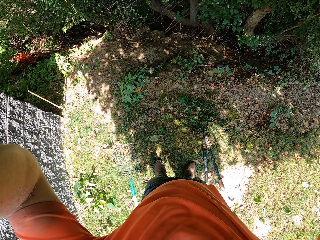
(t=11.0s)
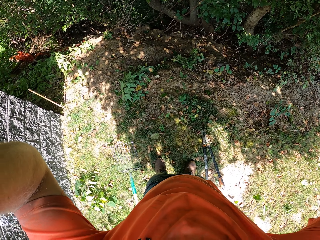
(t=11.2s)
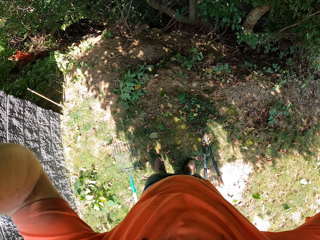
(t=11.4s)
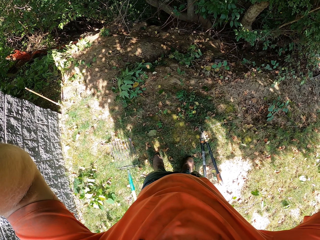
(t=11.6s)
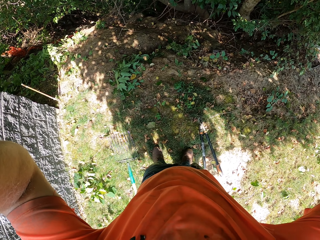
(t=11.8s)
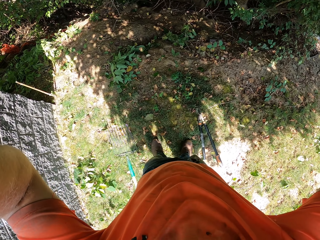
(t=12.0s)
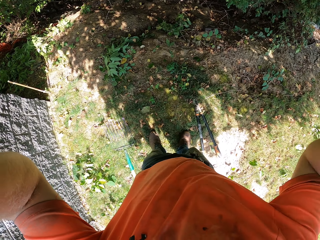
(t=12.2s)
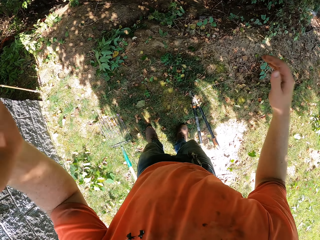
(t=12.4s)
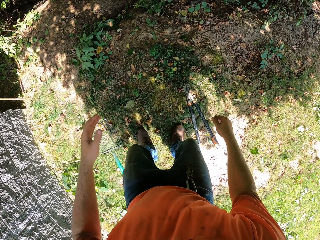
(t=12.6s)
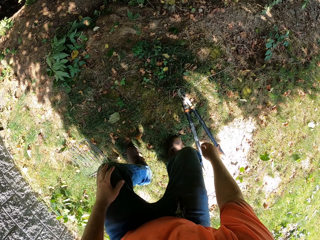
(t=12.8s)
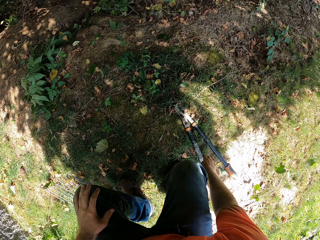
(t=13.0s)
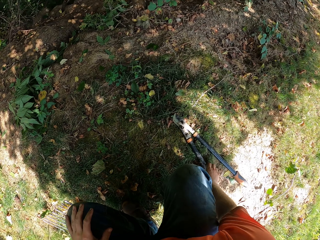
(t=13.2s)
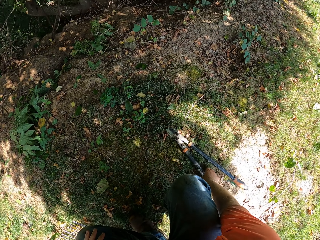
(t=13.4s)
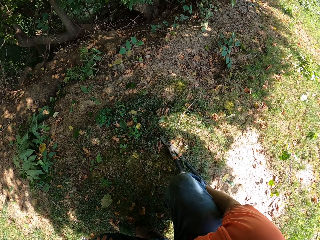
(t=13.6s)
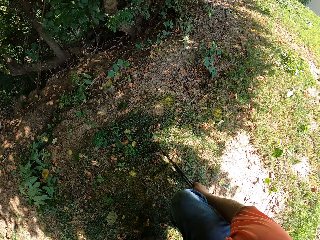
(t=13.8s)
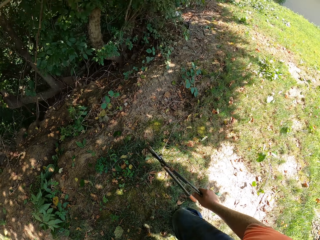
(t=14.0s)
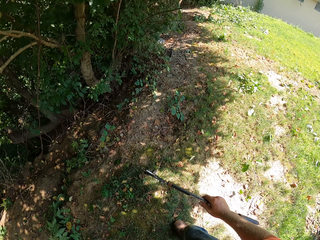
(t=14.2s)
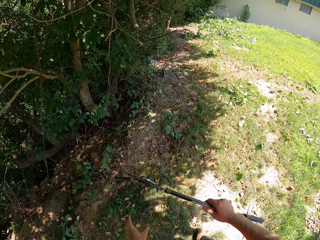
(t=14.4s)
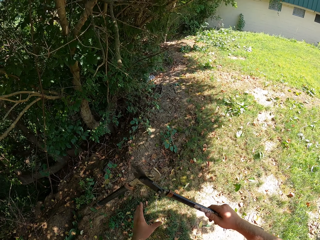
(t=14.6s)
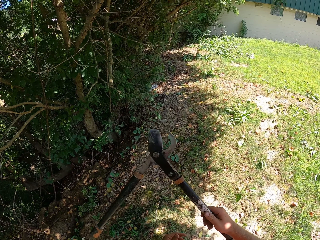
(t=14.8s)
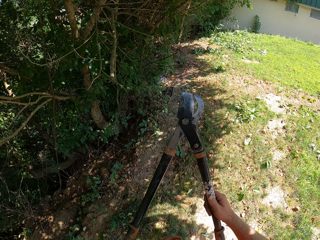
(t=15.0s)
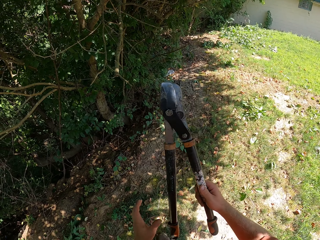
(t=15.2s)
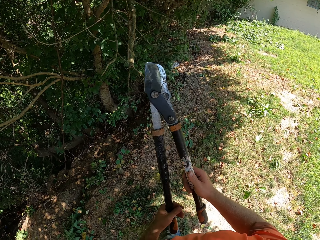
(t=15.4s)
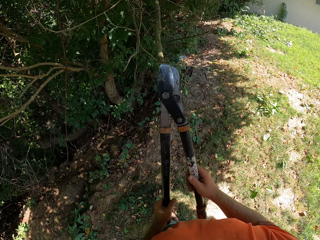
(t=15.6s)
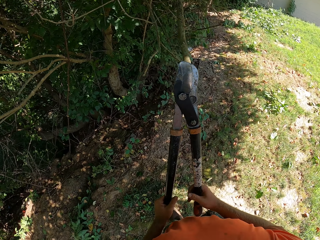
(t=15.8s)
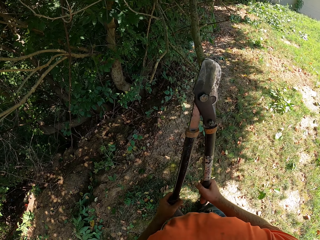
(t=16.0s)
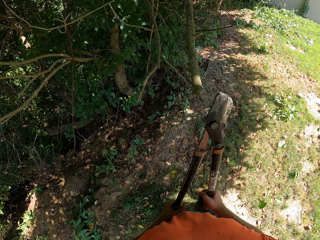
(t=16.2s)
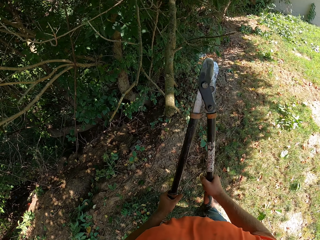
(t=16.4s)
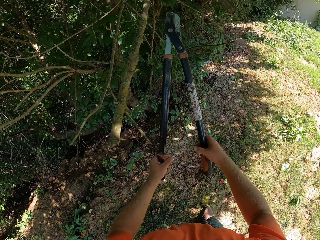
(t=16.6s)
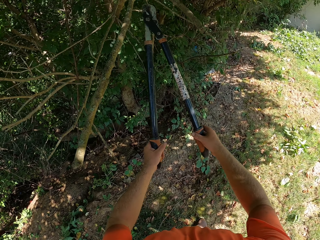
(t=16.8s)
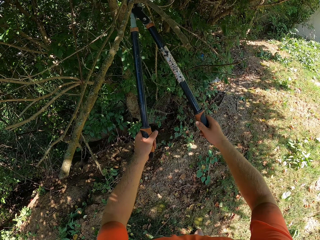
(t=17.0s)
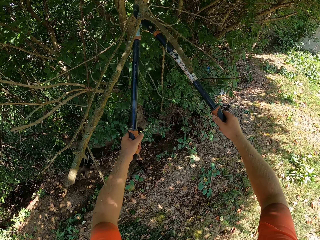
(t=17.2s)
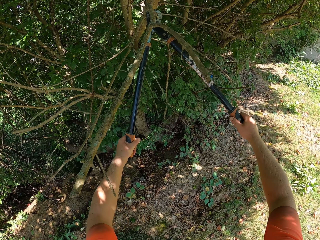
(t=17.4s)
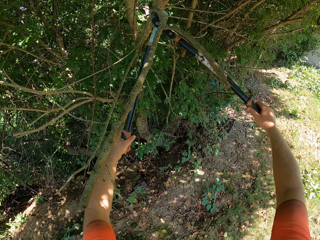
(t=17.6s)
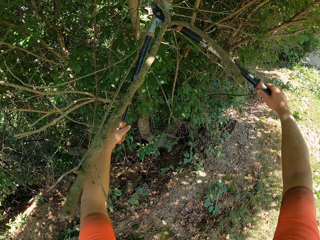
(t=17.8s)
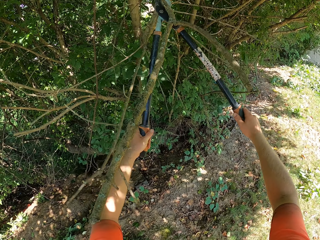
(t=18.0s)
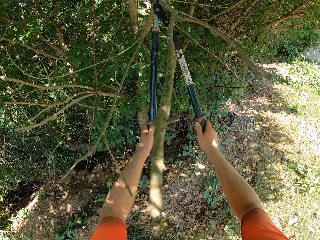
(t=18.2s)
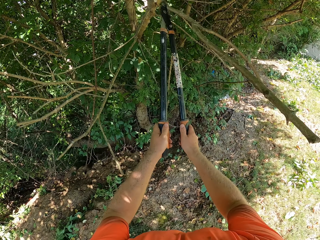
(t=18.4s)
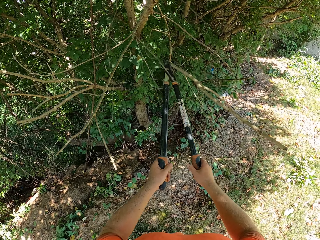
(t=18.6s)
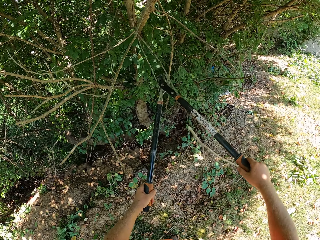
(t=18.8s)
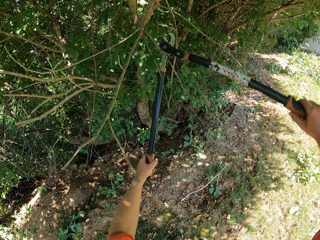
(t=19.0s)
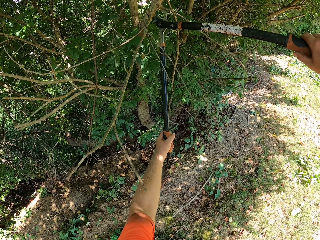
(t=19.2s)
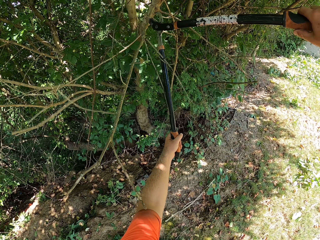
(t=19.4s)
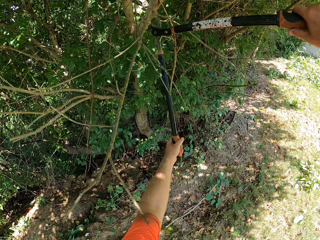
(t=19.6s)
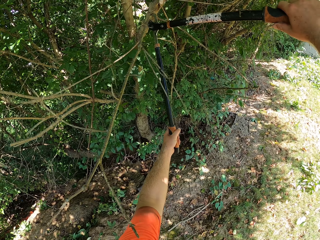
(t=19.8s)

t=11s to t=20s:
The camera wearer picks up an anvil lopper from the ground with his right hand. He holds the anvil lopper with his hands. He cuts twigs from a tree with the anvil lopper in his hands.

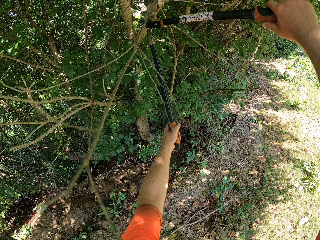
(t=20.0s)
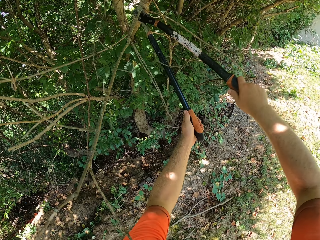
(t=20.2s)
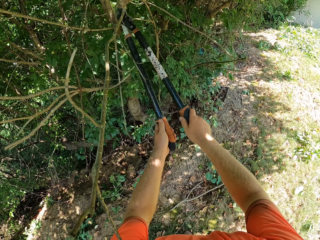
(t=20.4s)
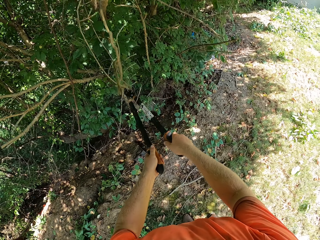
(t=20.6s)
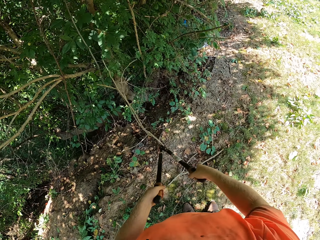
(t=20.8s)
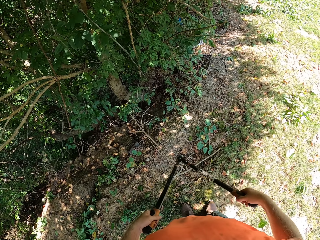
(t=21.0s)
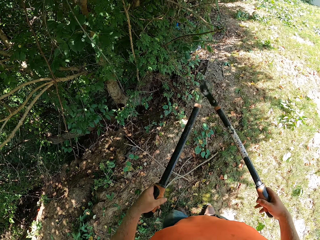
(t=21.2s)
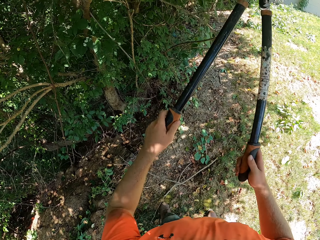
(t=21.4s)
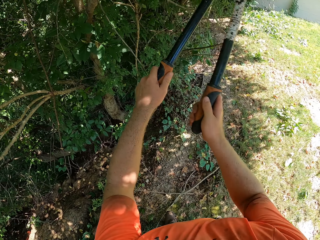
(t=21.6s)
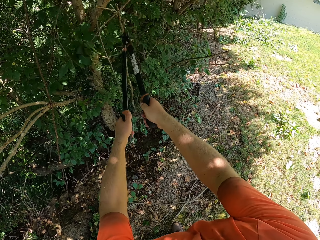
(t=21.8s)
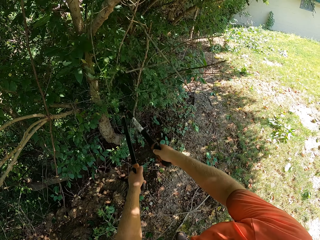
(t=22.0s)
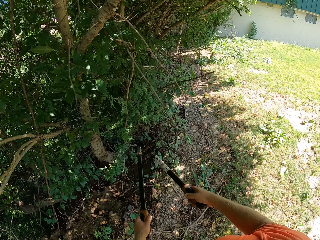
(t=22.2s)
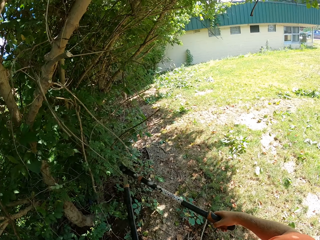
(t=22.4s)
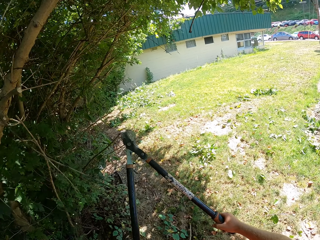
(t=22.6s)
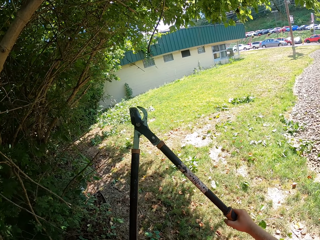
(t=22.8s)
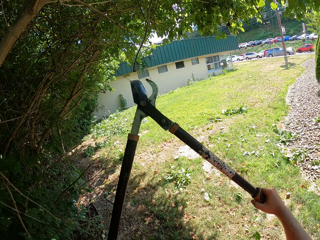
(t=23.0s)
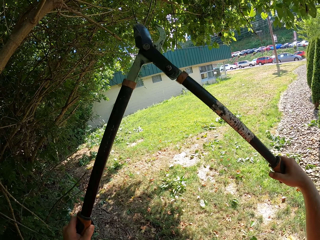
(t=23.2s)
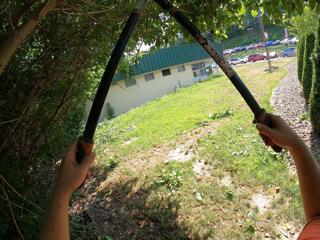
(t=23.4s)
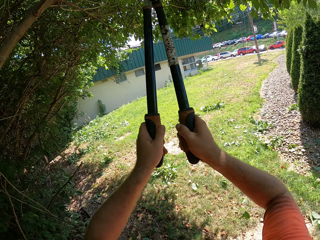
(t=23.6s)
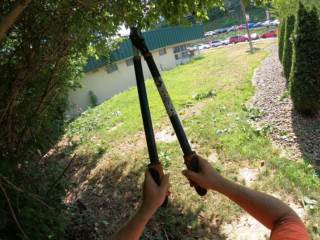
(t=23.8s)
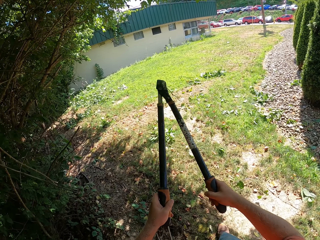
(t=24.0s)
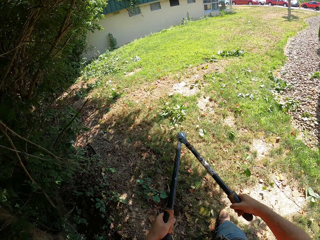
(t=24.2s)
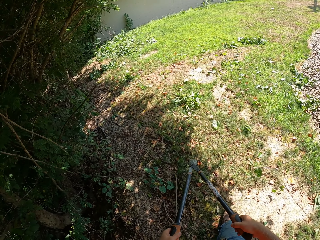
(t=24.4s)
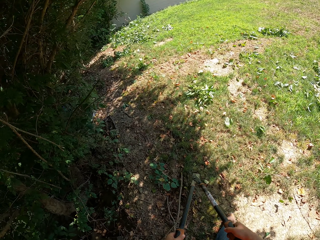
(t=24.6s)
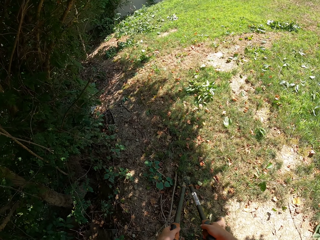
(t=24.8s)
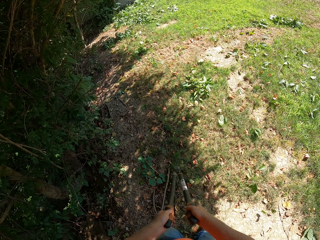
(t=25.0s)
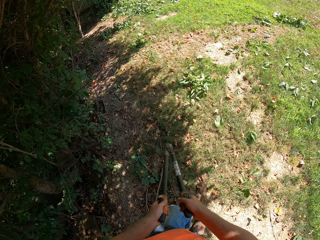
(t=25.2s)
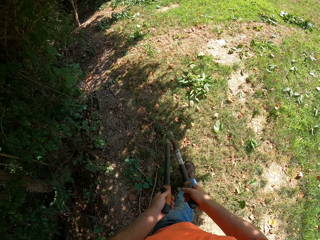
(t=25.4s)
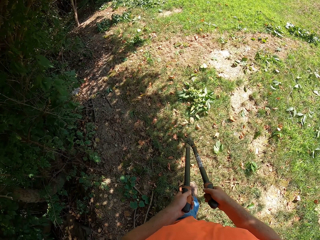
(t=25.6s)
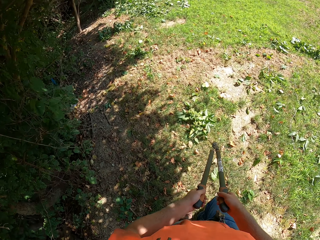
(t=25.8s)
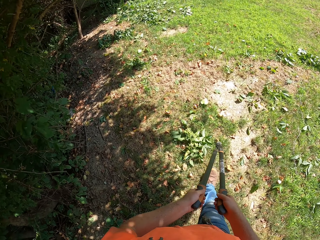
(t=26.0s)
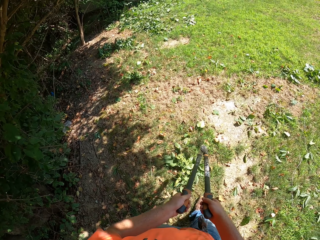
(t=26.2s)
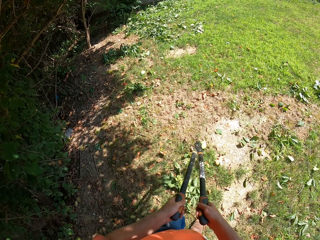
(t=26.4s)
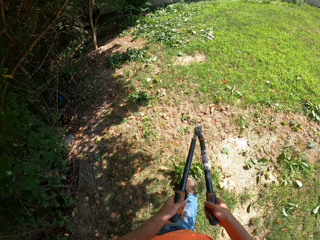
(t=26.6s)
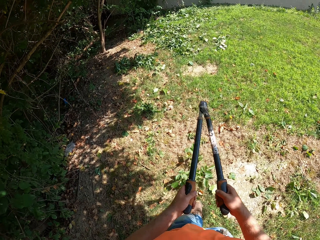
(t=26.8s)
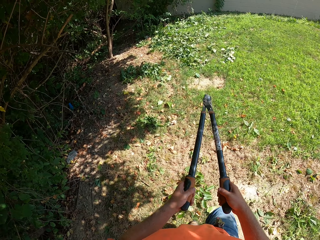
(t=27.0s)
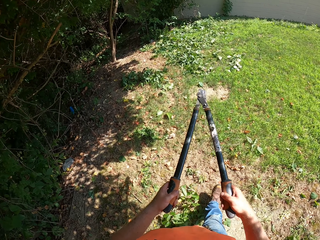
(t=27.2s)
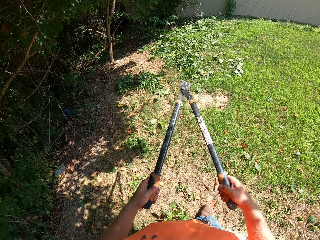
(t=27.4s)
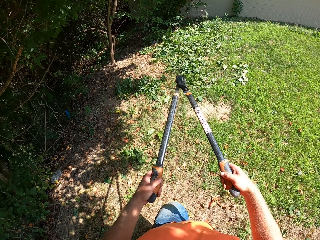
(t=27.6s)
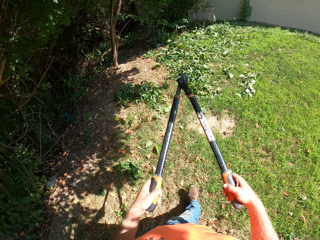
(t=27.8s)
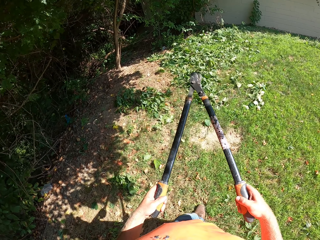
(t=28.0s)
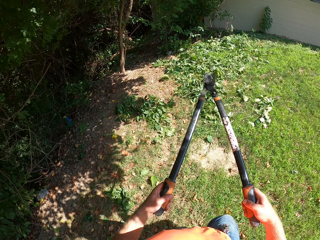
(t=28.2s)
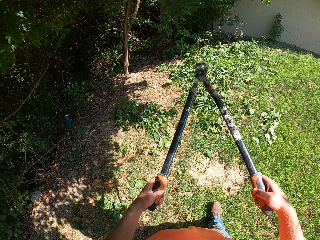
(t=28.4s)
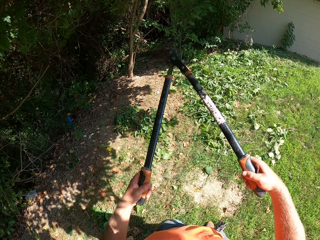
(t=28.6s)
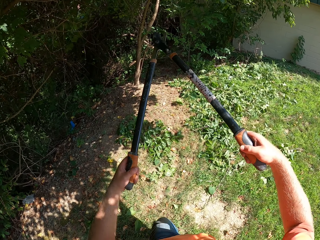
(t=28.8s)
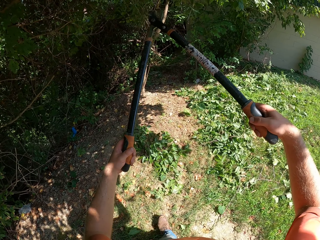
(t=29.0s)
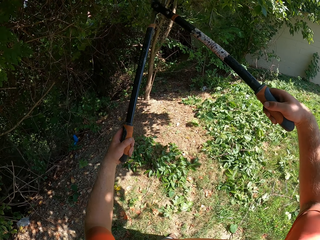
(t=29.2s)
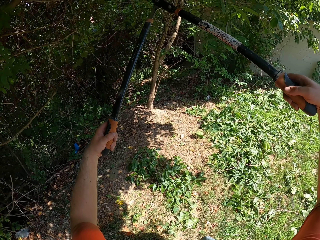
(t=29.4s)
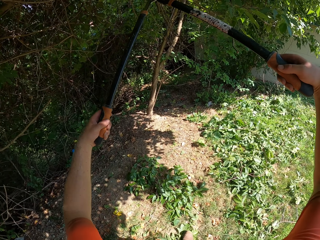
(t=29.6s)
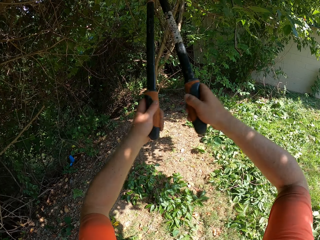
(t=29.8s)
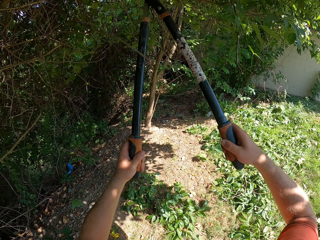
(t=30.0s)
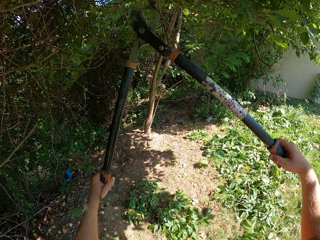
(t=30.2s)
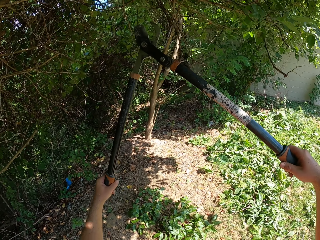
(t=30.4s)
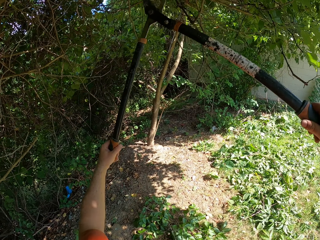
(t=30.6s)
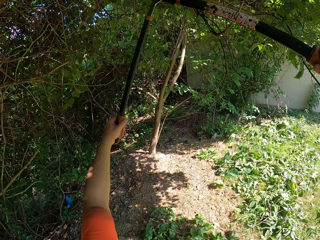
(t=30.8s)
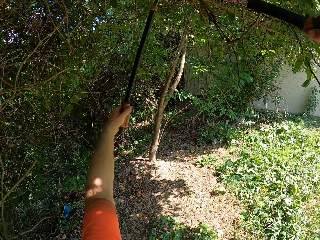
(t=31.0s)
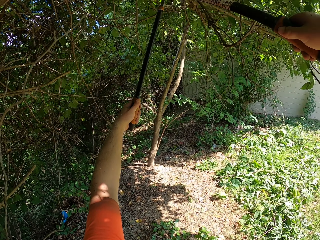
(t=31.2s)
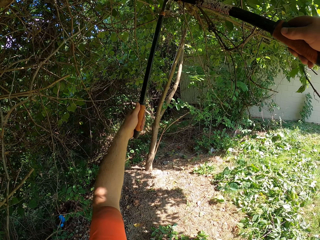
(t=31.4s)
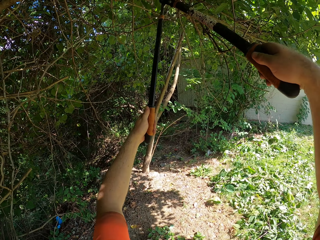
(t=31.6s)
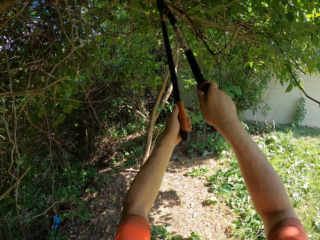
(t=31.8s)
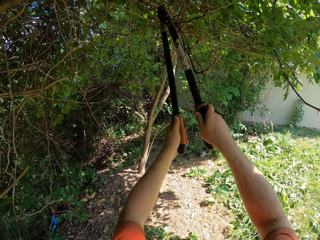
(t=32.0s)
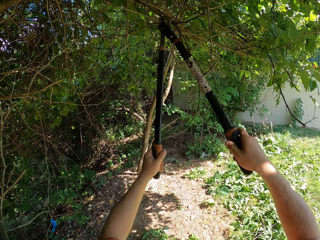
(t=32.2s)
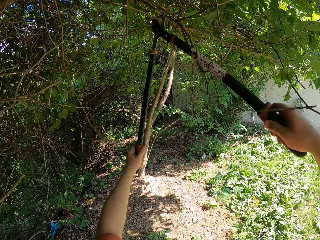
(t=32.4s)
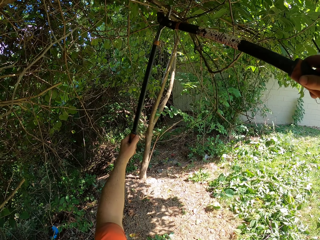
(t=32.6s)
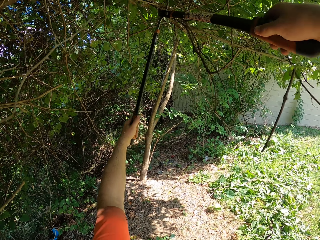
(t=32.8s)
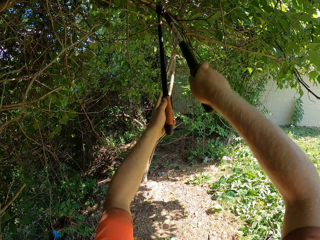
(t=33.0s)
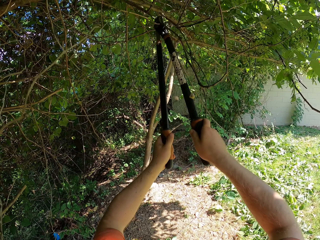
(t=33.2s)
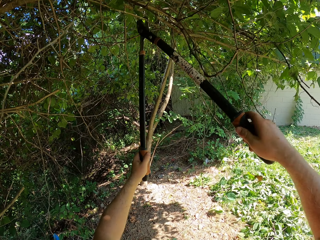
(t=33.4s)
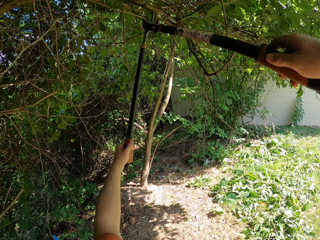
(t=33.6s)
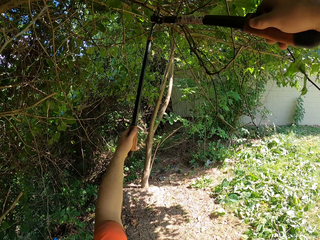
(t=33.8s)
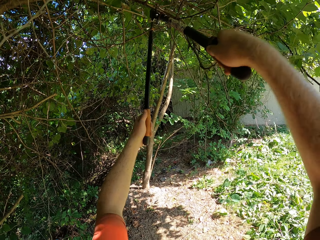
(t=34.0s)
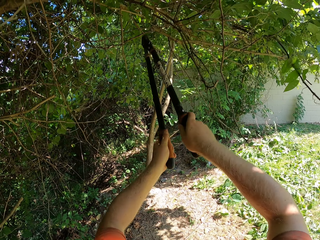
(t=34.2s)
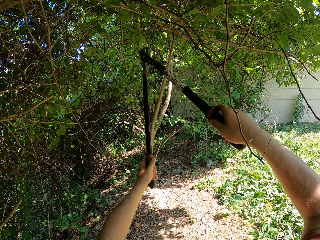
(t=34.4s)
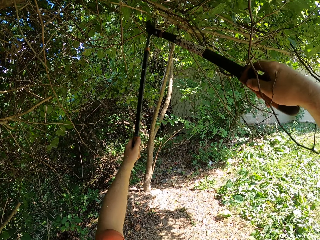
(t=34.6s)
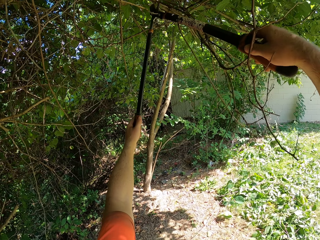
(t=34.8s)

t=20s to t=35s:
The camera wearer hits the tree with the anvil lopper in his hands. He cuts a twig from the tree with the anvil lopper in his hands. He walks around. He cuts twigs from the tree with the anvil lopper in his hands.
